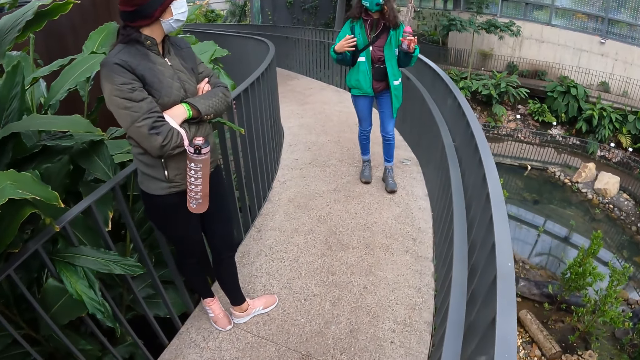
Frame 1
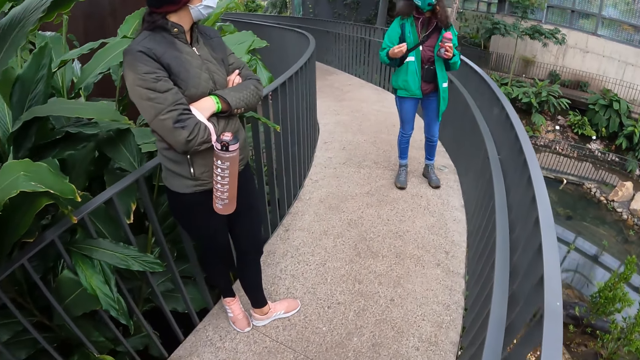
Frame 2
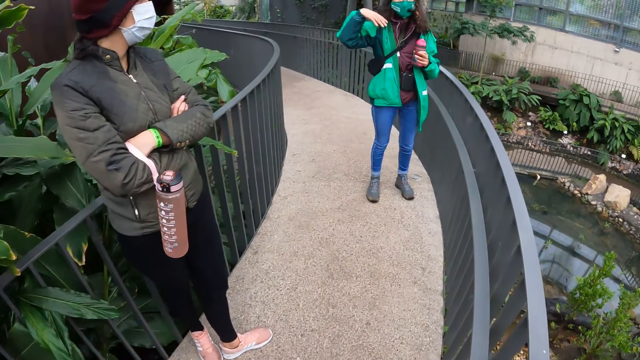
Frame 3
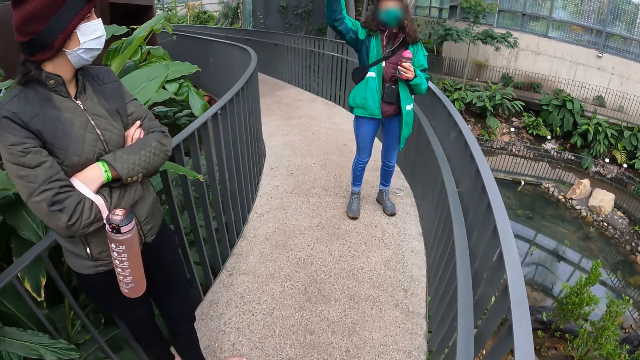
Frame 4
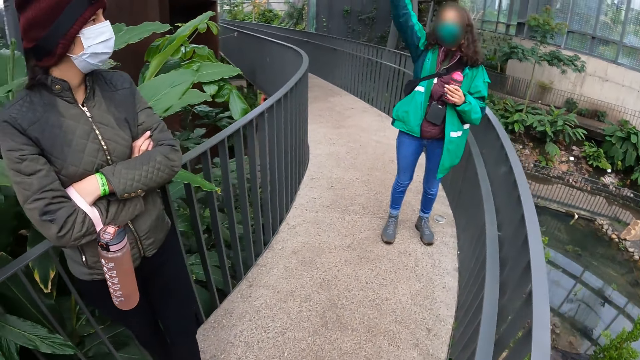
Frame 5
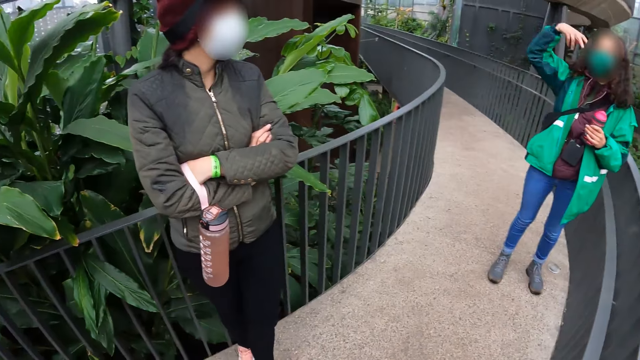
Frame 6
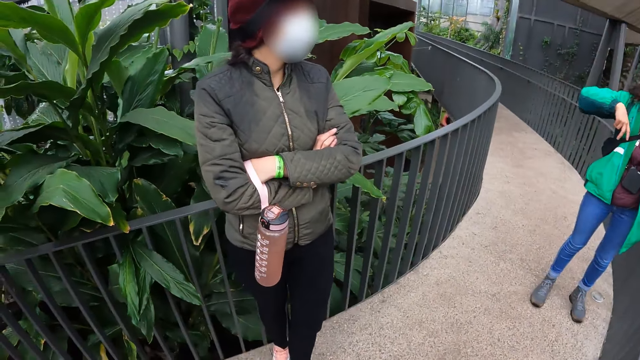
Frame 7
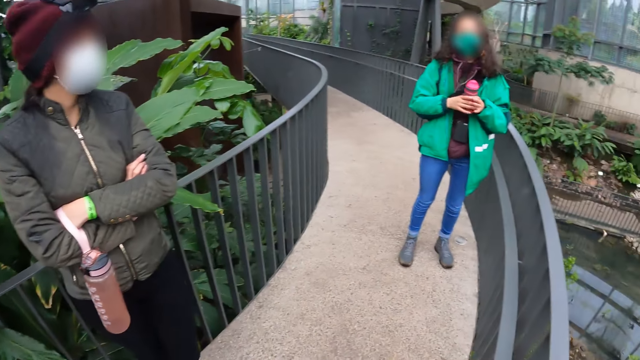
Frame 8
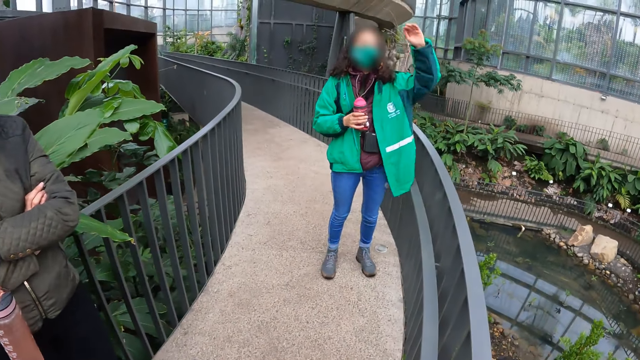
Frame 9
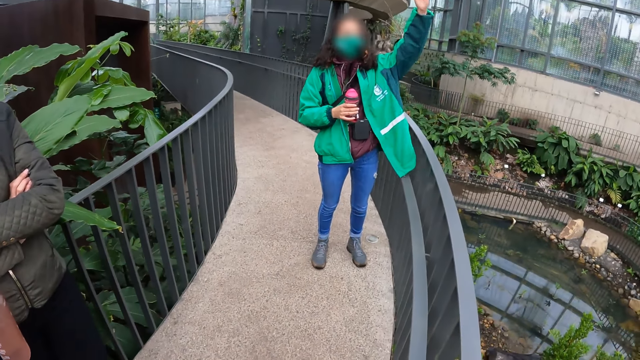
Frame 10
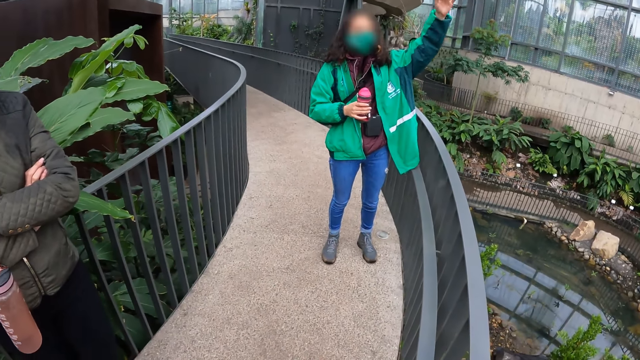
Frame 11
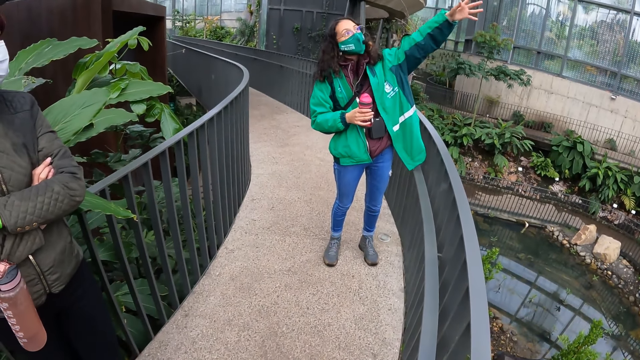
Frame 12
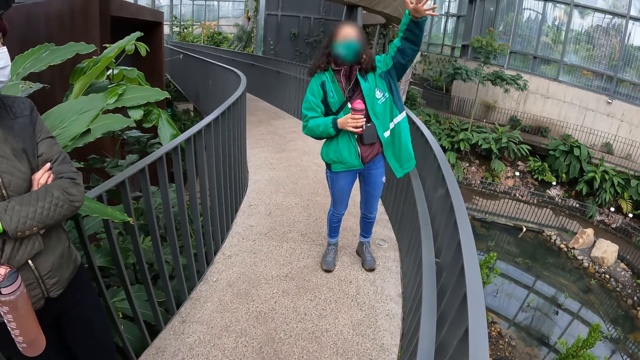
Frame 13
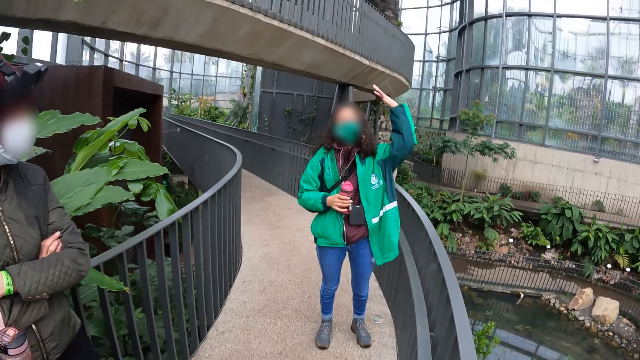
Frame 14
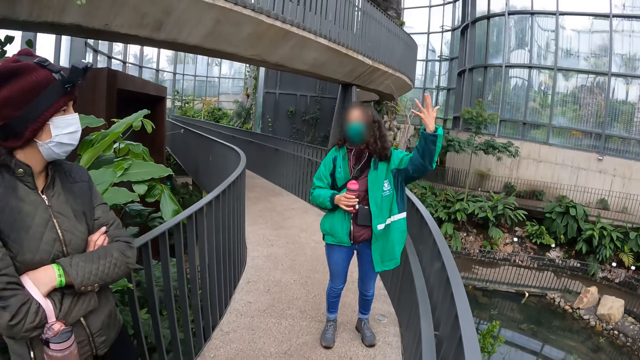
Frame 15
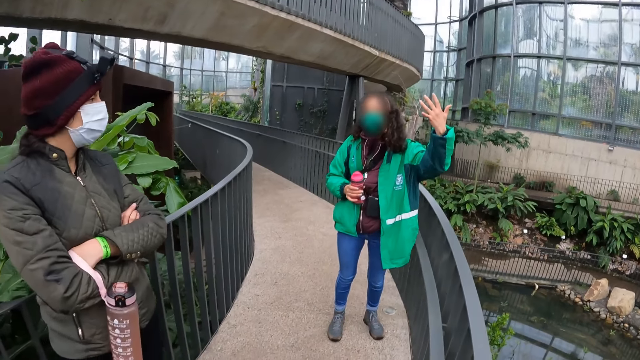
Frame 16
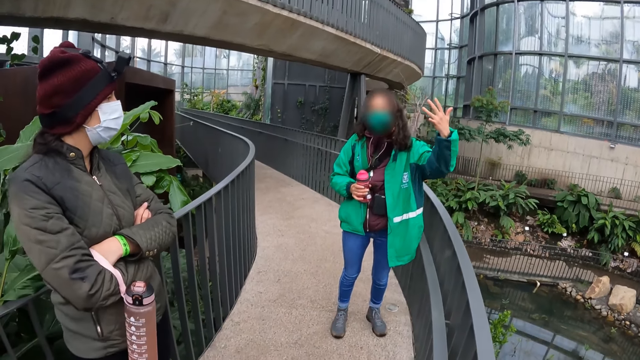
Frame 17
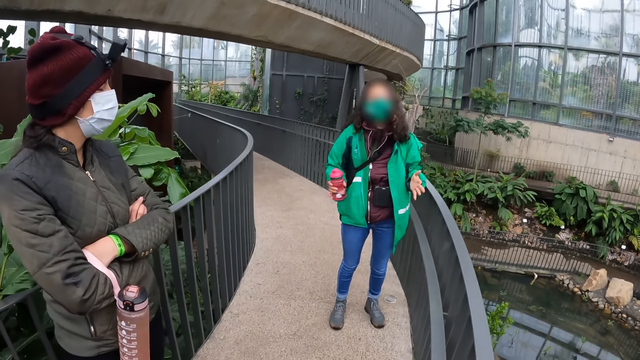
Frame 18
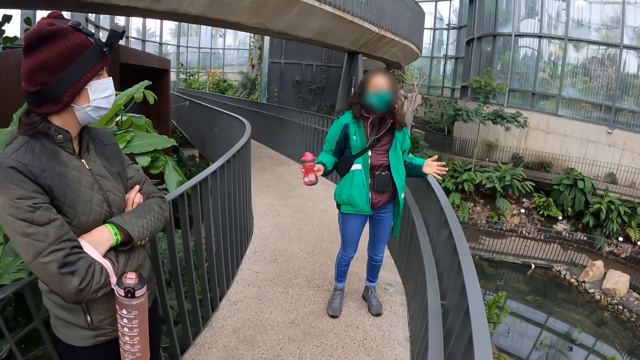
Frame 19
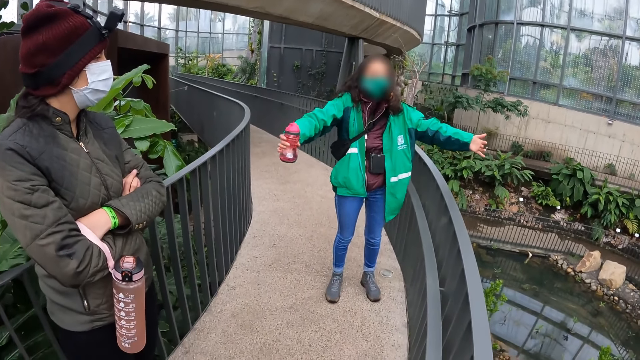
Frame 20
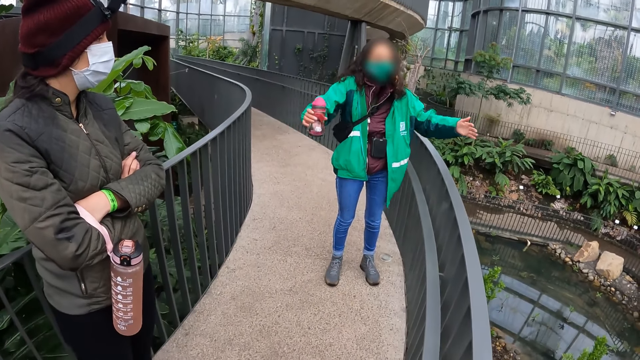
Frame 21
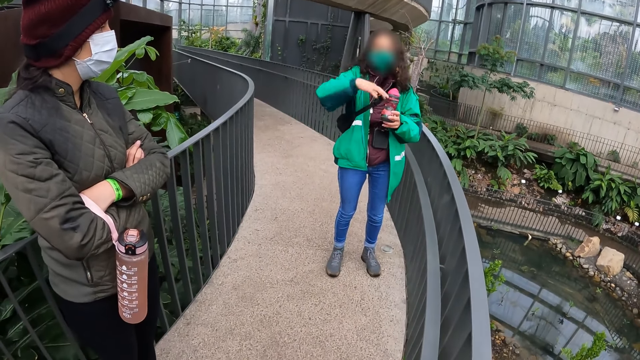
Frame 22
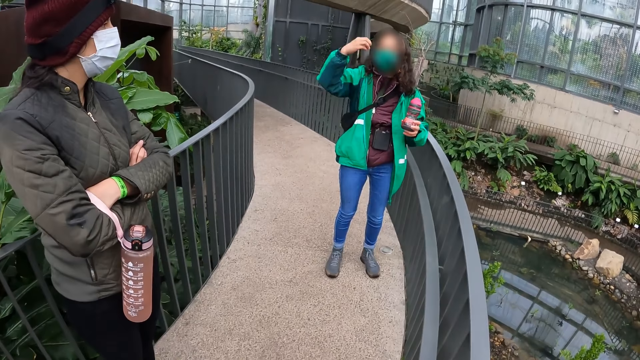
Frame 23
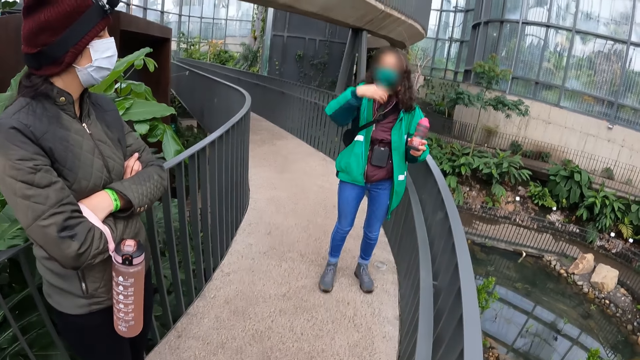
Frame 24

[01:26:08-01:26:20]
The camera wearer looks around.

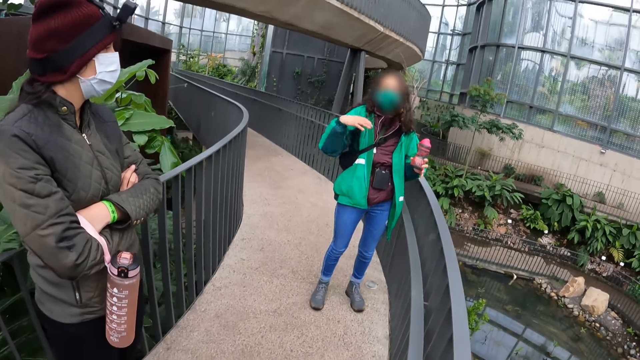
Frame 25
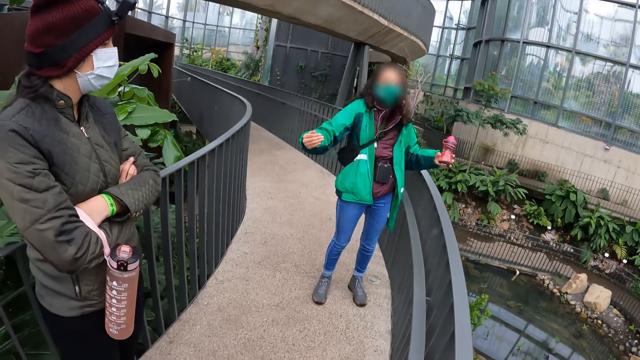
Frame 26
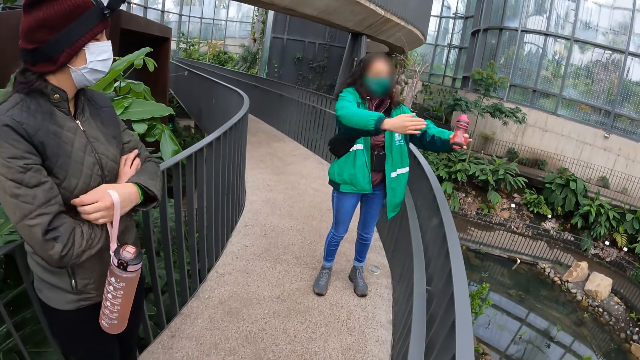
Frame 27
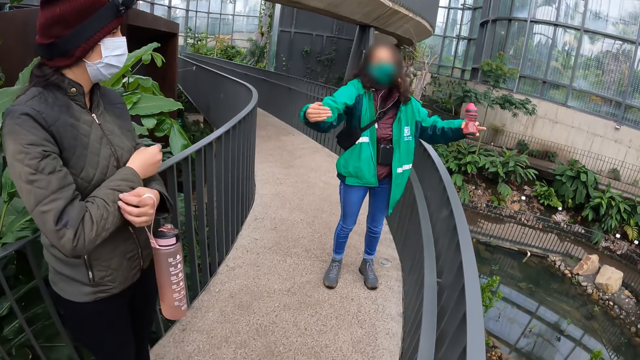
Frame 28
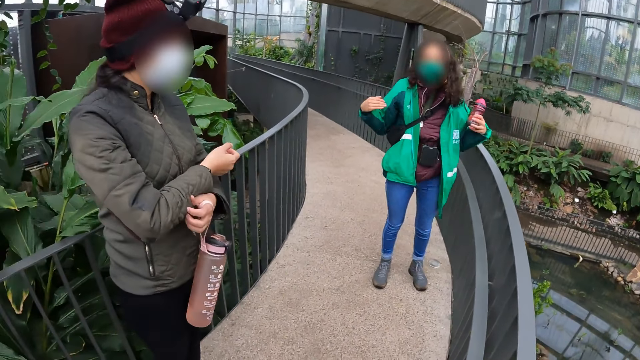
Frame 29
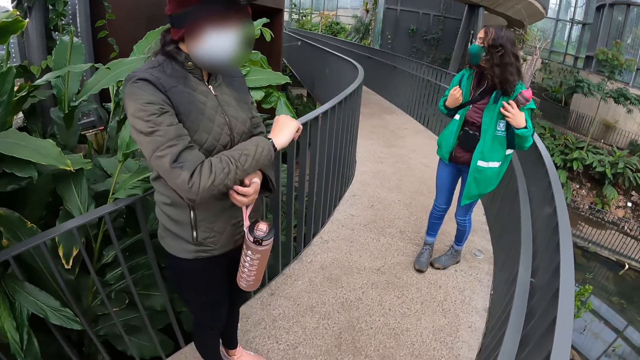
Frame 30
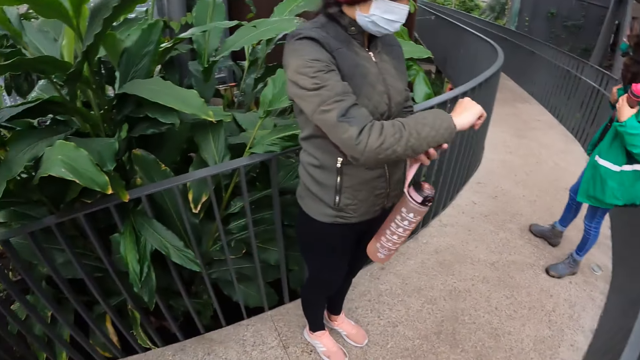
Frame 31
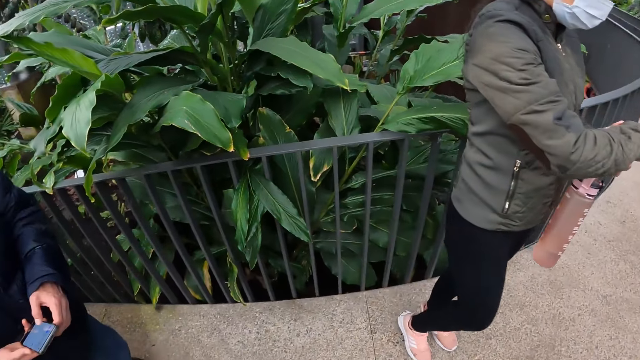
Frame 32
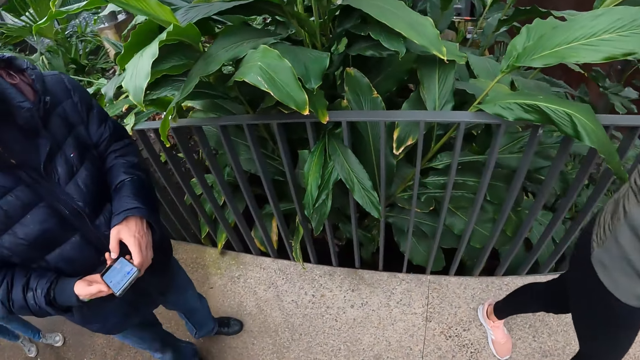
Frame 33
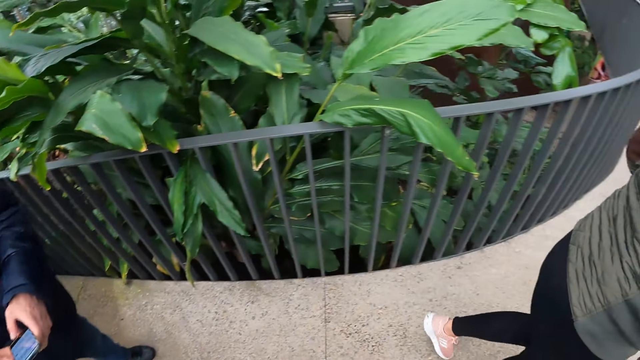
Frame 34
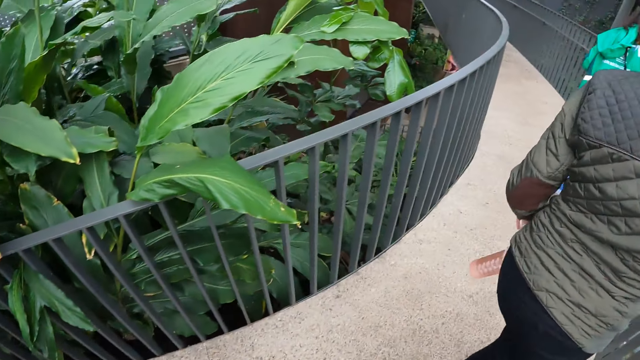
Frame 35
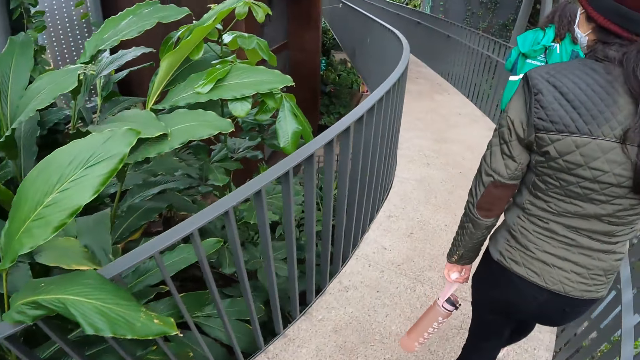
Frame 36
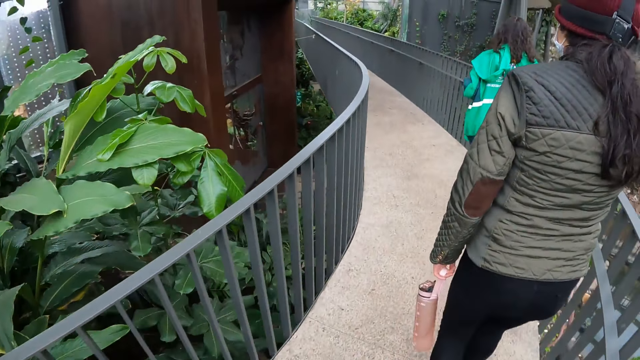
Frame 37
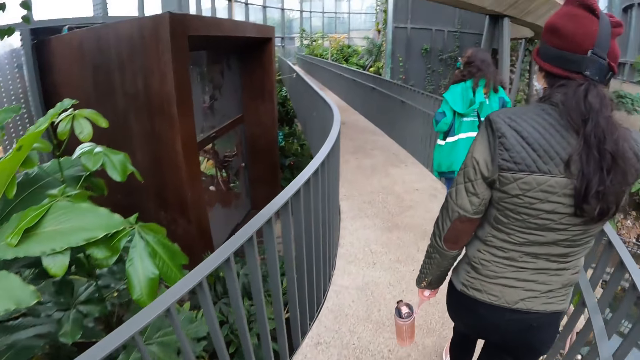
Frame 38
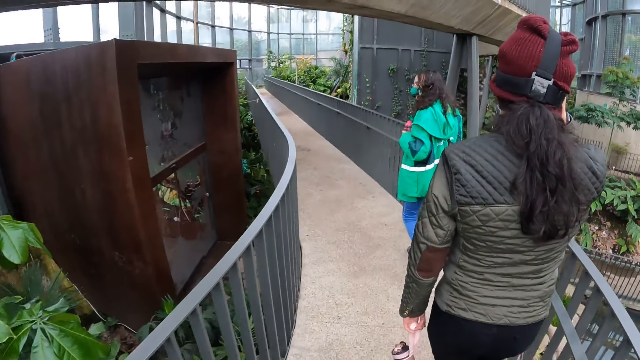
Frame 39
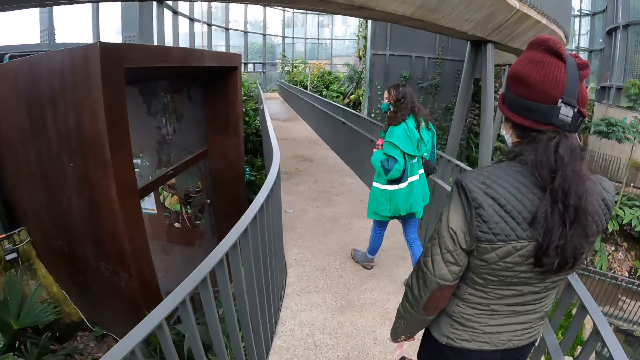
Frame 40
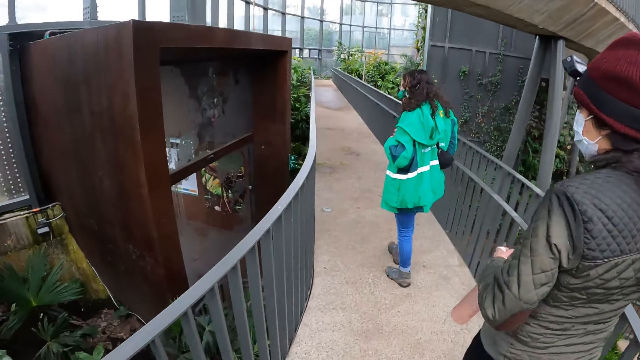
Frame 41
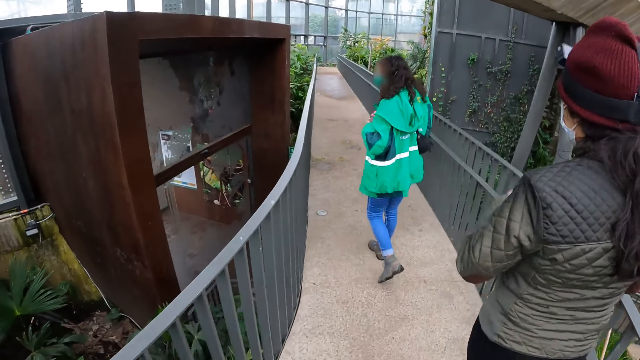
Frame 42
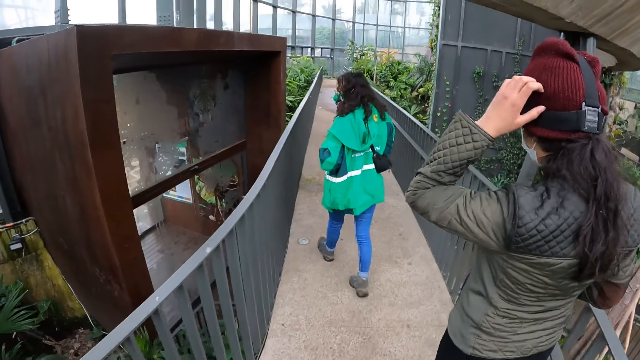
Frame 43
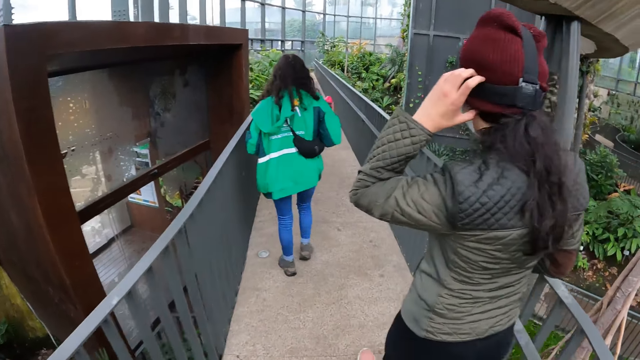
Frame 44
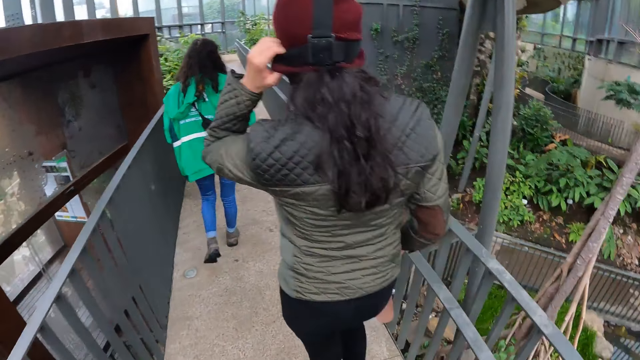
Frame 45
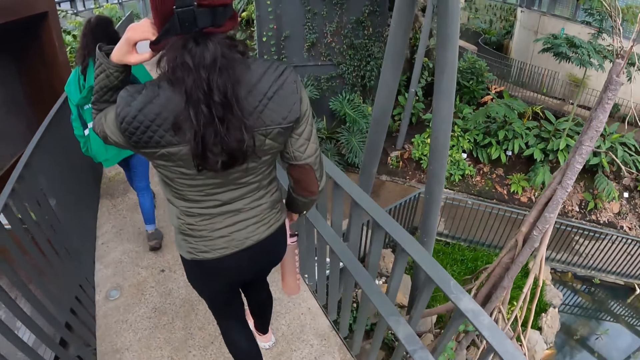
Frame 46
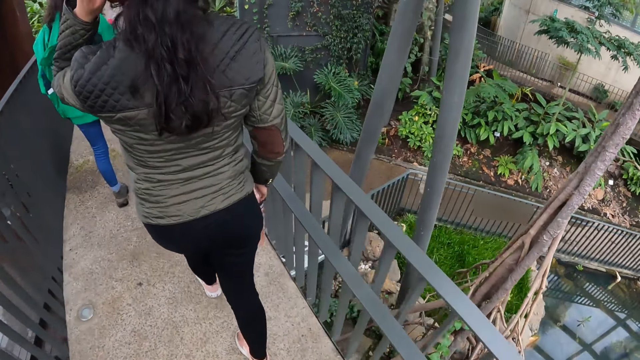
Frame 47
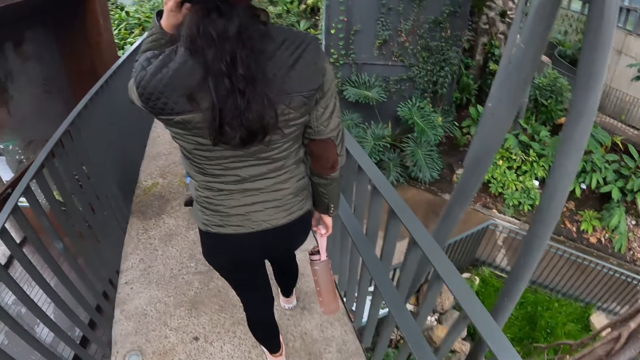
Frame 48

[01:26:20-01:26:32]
A lady walks around. A person operates a phone. The camera wearer walks on the path. The lady adjusts the camera head band.
